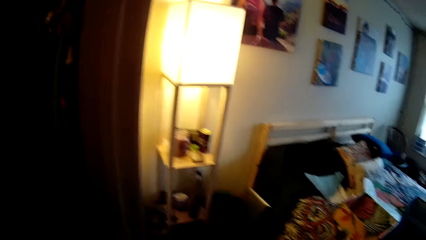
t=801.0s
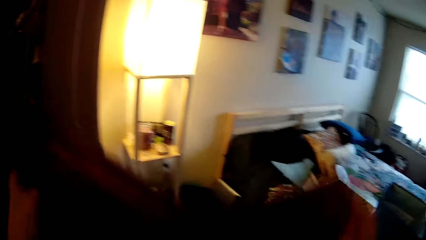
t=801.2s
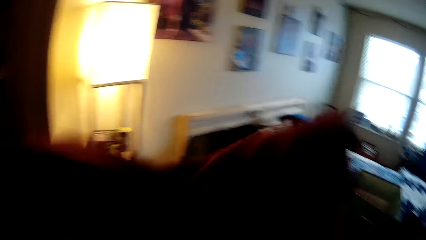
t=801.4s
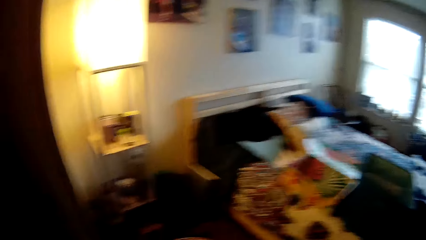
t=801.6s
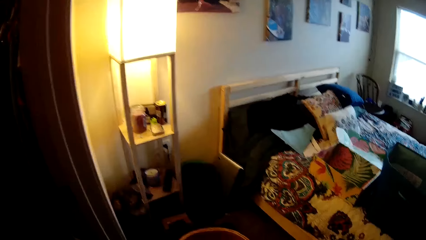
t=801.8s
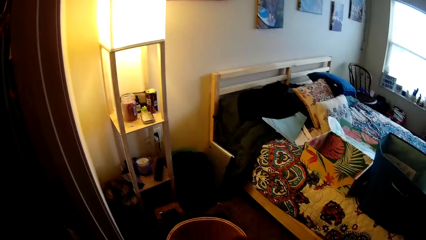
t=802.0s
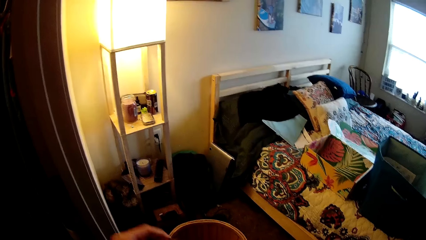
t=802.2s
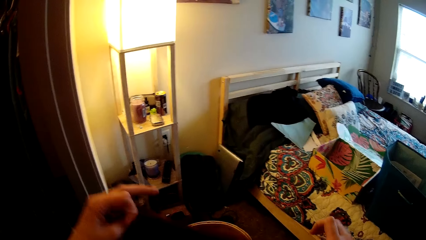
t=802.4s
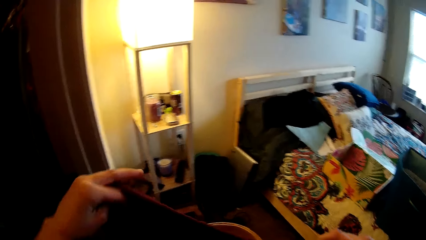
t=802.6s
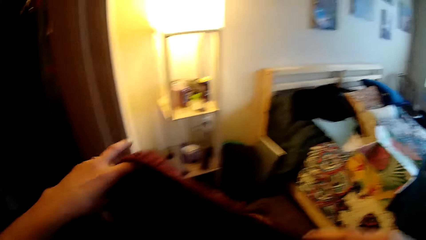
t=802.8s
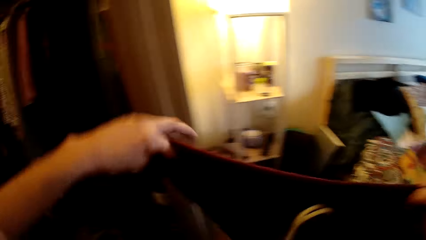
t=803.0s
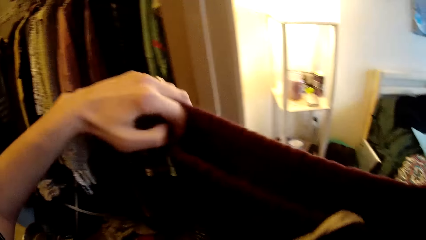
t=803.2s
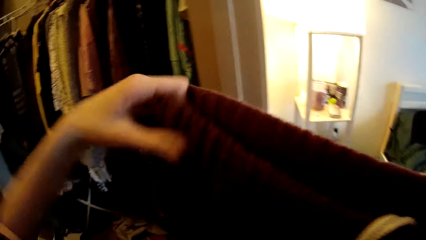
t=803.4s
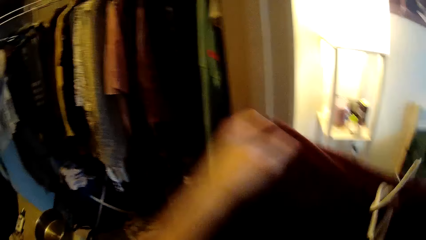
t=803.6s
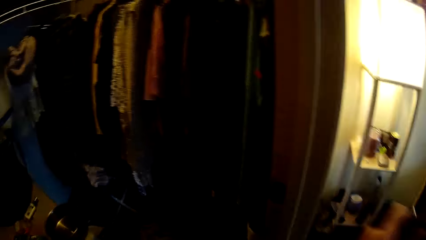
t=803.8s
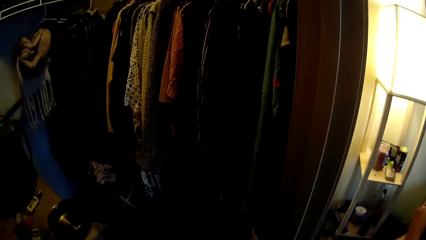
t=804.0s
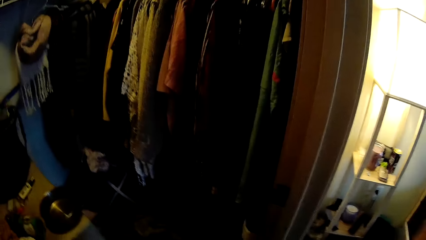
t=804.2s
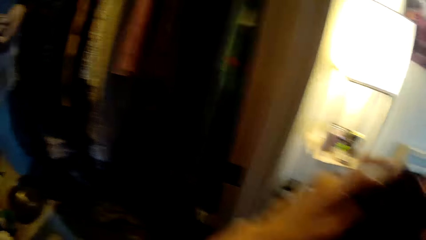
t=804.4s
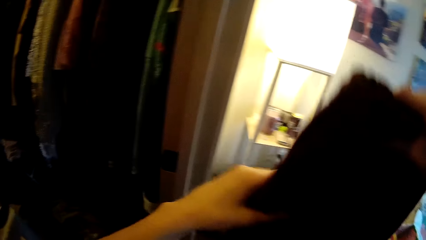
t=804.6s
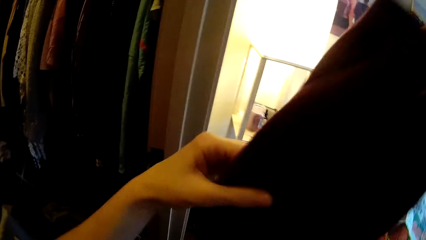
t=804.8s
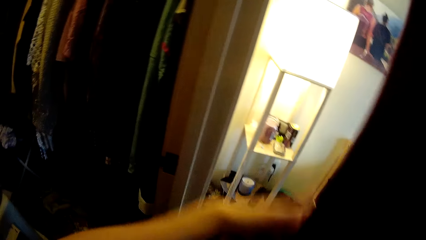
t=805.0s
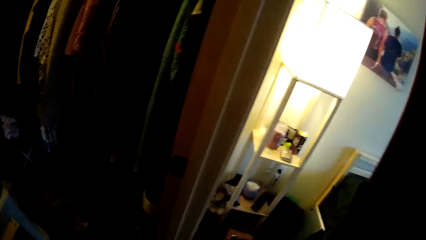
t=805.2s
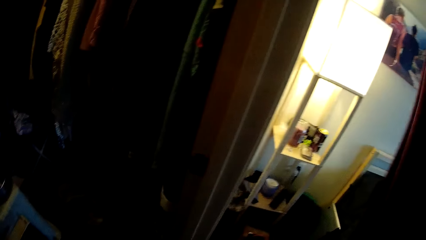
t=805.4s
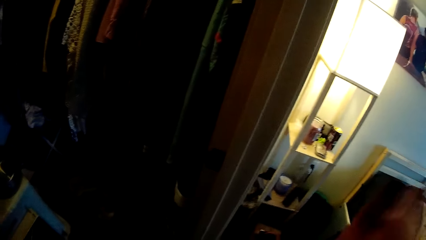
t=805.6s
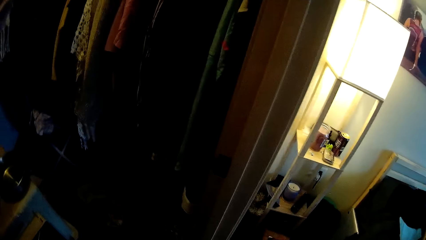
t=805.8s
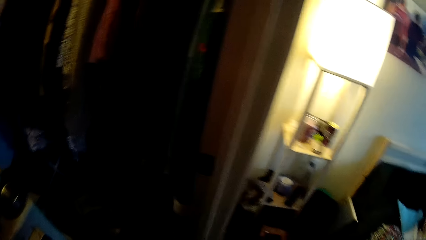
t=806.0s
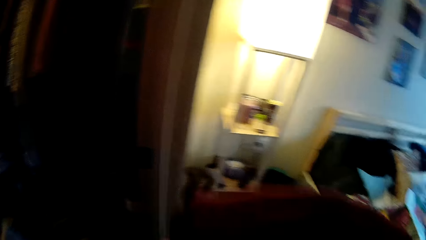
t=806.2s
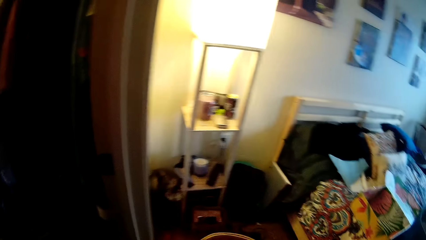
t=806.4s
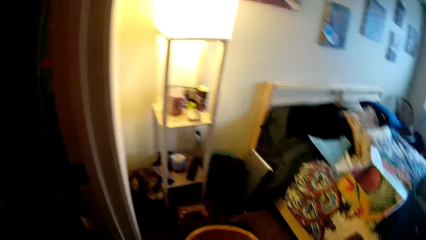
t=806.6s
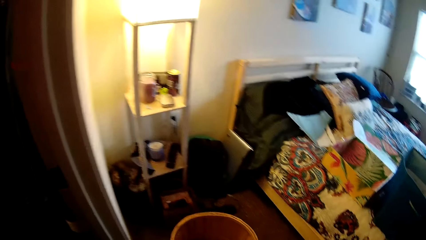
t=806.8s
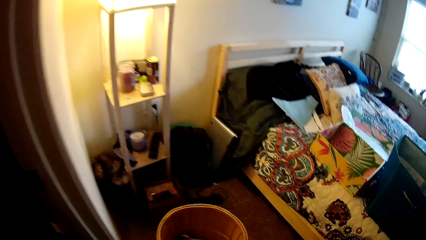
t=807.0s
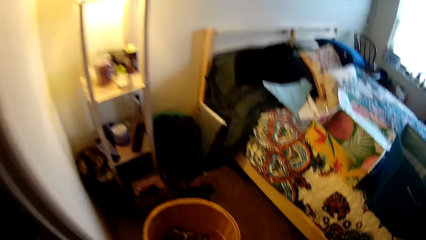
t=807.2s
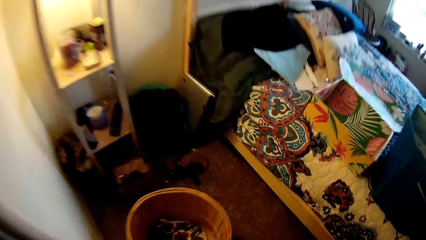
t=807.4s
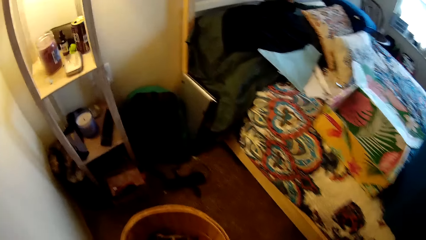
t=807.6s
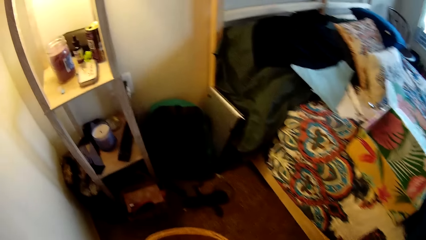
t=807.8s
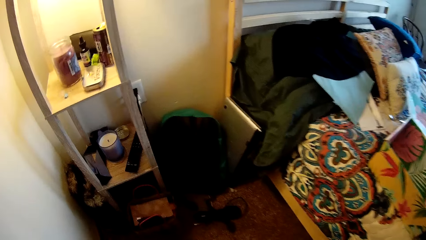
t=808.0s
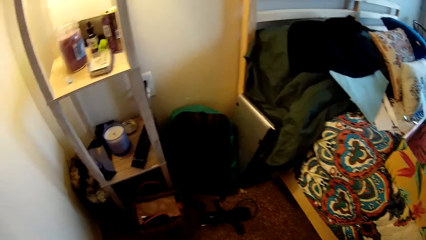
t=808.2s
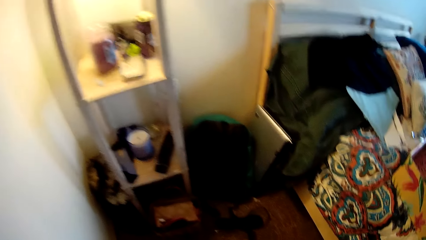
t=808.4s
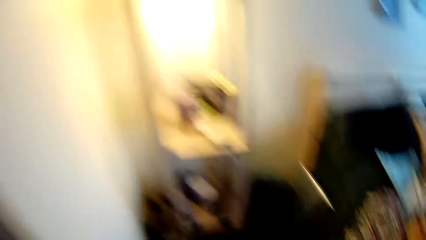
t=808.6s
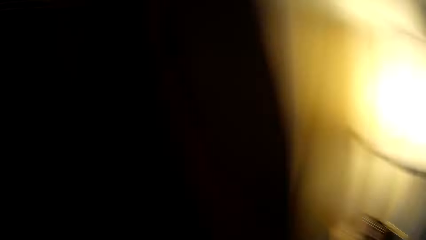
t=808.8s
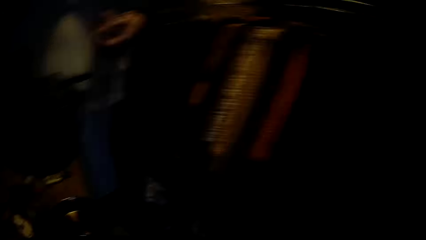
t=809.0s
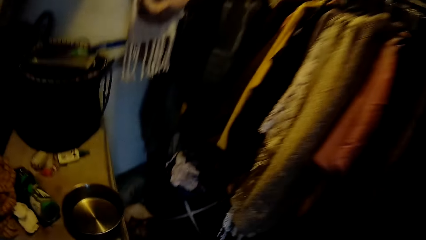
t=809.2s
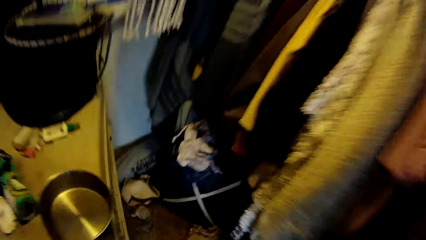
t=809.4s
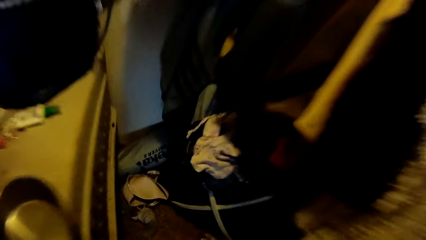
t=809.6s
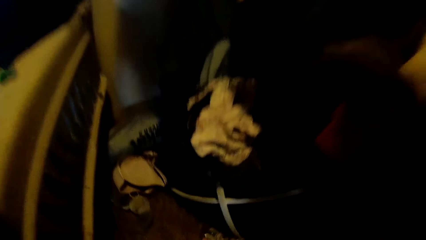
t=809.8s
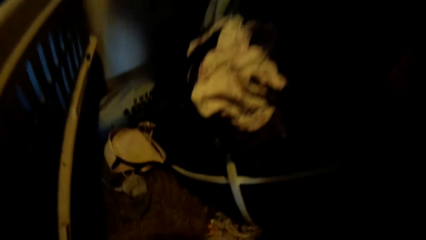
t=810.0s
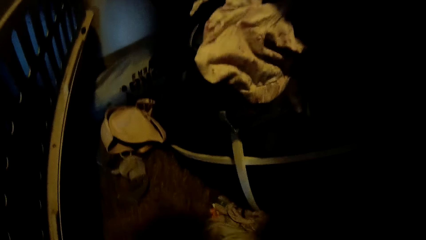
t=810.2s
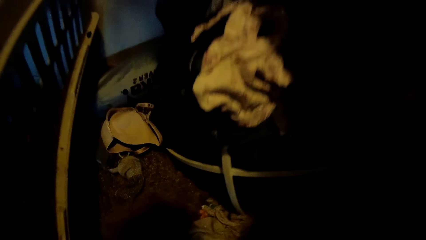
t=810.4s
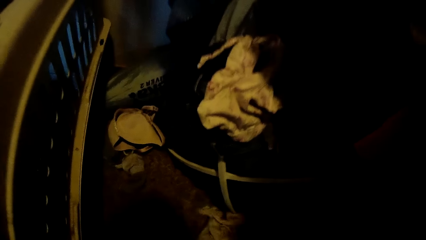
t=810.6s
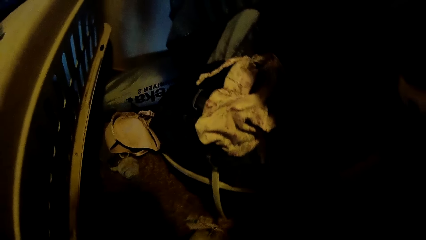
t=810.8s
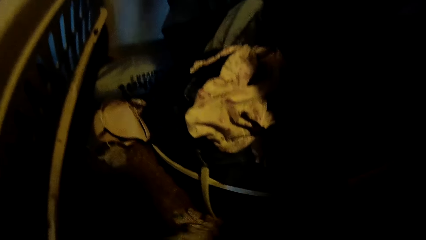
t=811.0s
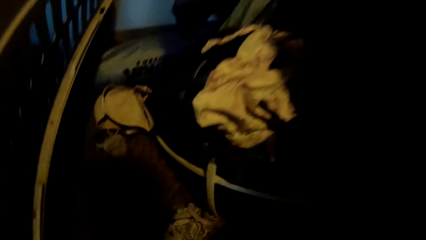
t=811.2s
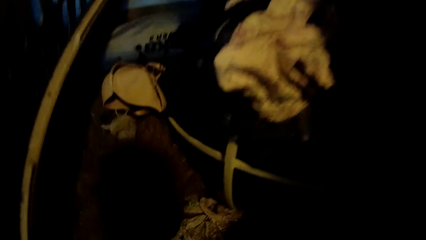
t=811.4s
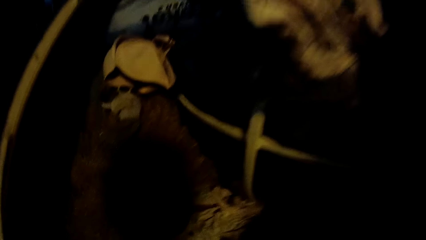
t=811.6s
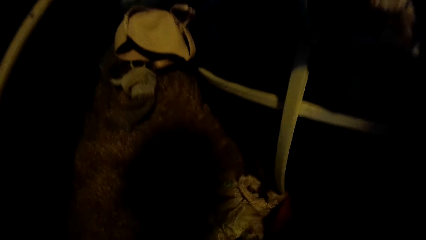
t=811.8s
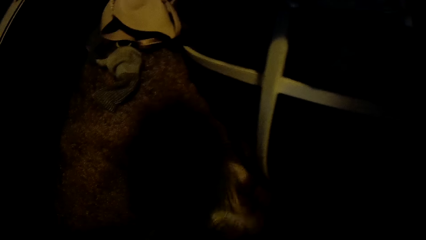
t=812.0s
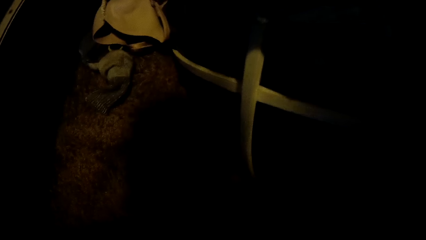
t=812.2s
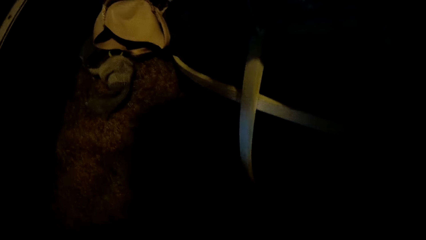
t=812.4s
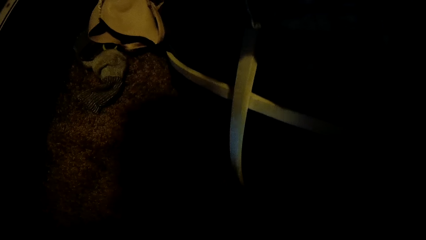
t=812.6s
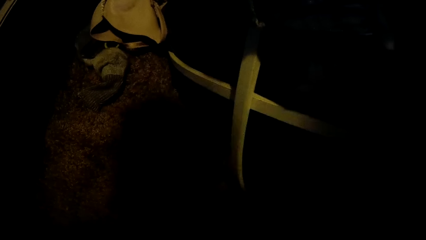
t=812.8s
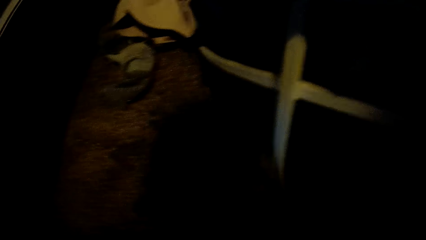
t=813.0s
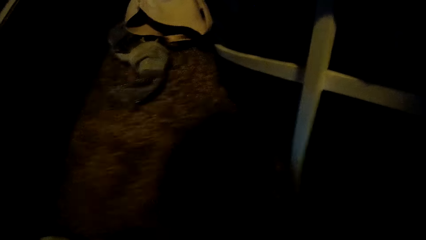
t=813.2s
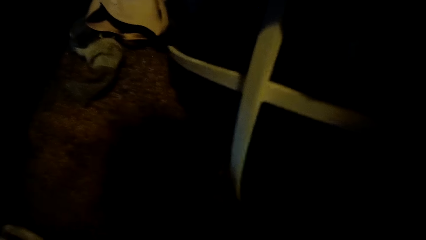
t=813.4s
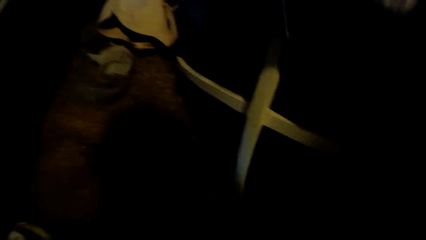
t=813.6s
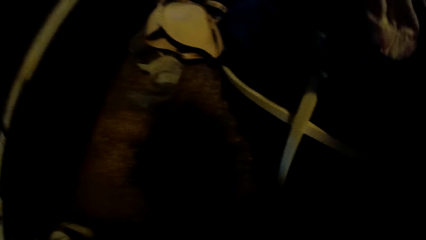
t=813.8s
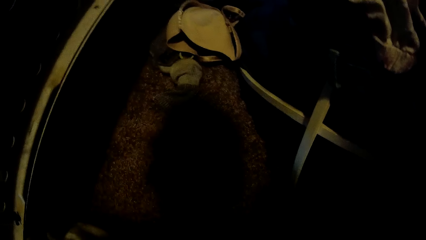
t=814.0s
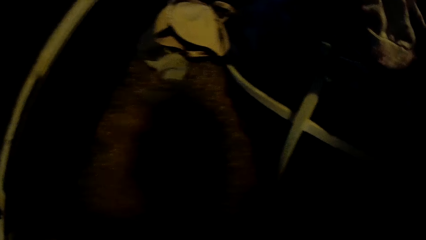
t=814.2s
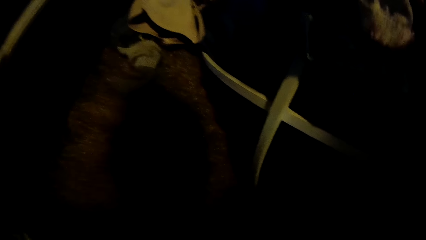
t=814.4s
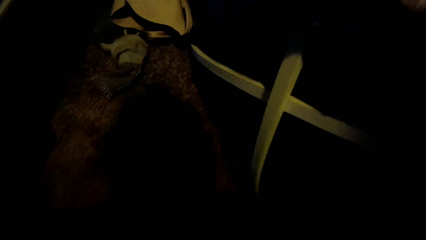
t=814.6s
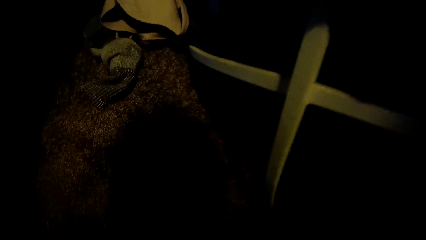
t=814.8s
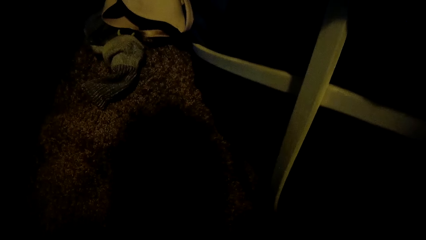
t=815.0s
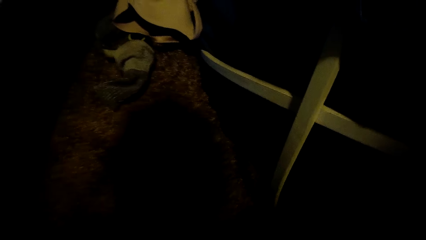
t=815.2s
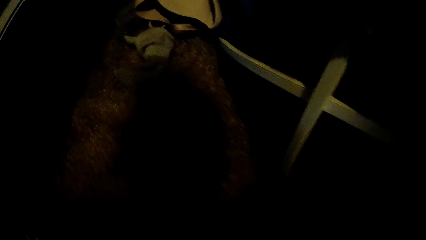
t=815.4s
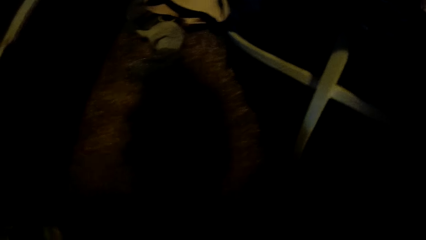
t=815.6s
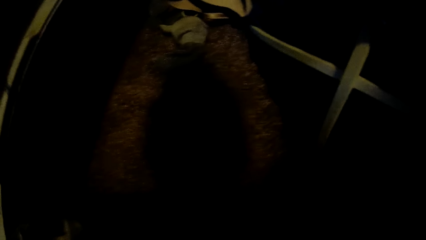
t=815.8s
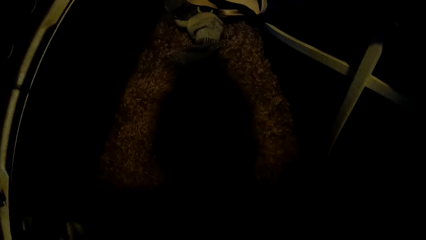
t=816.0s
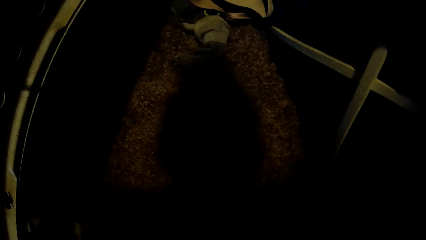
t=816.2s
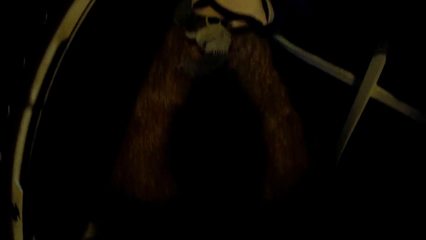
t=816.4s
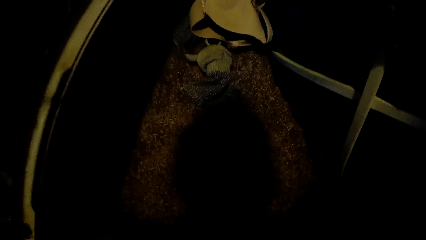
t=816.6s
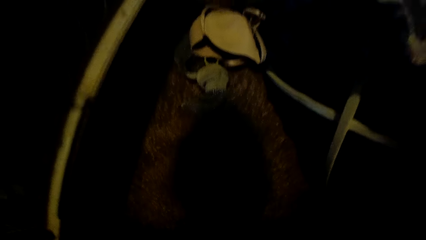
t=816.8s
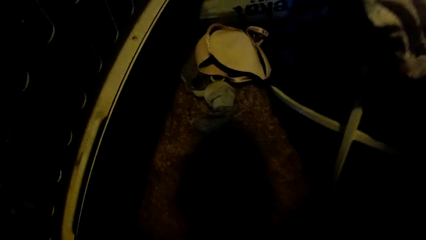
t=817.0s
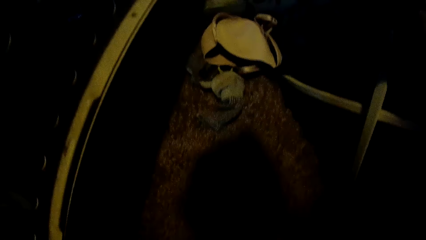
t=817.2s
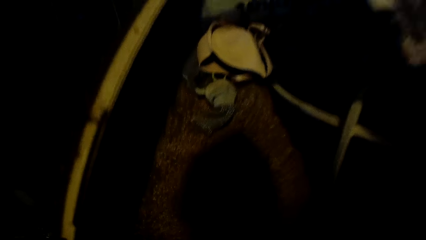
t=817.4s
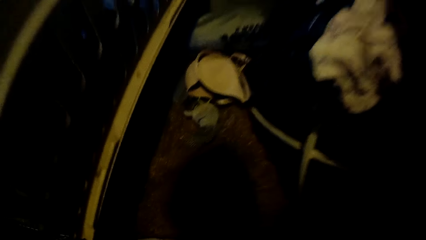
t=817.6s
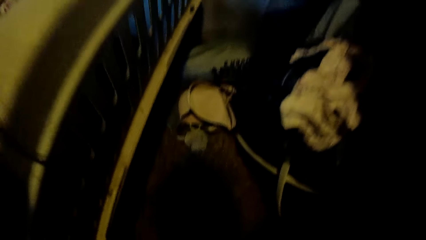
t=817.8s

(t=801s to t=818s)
The camera wearer folds a pair of joggers with both hands. She picks a cloth from the floor with her right hand.
